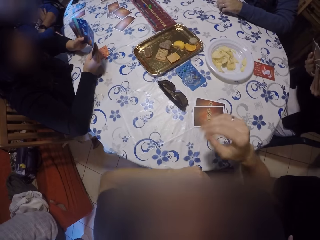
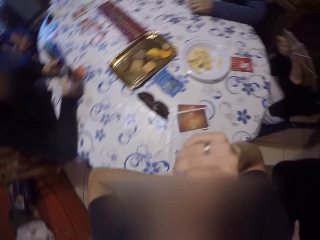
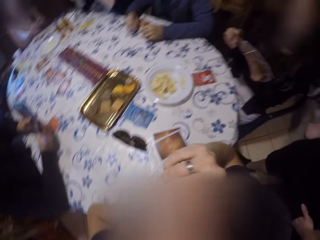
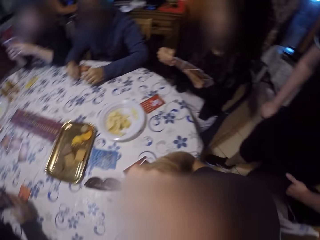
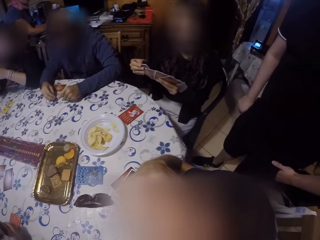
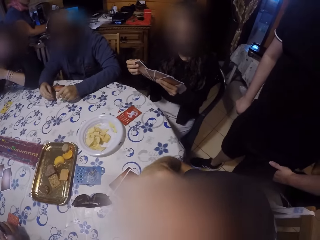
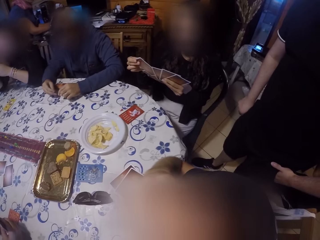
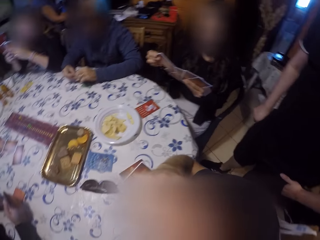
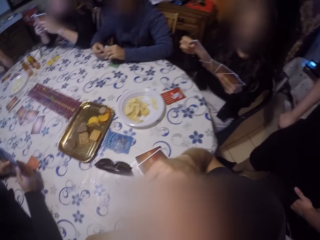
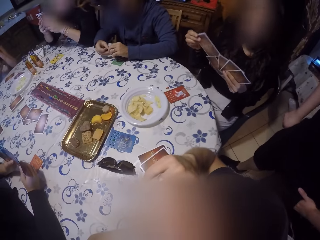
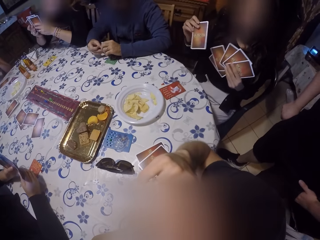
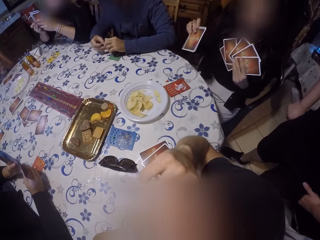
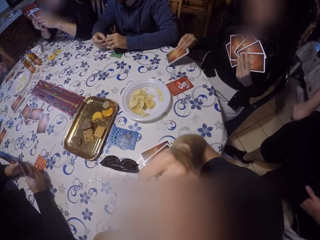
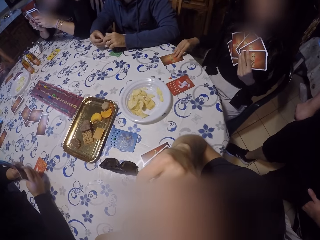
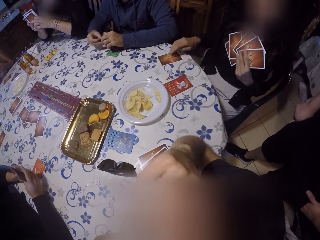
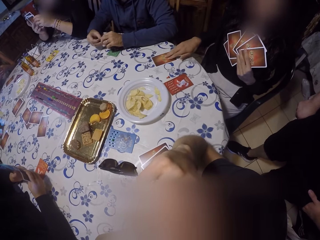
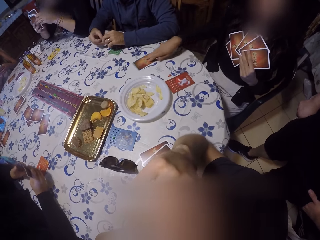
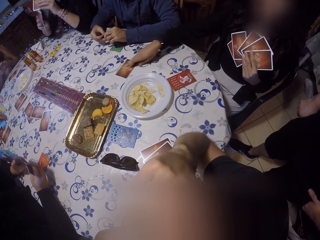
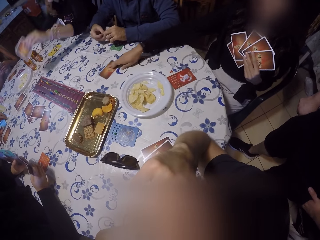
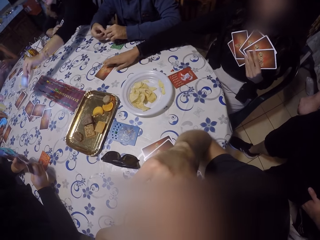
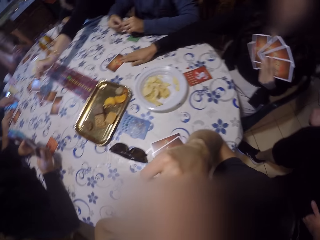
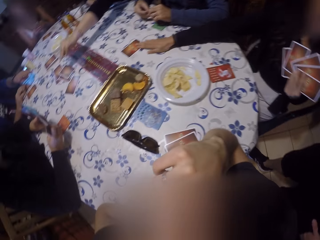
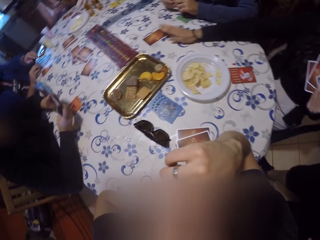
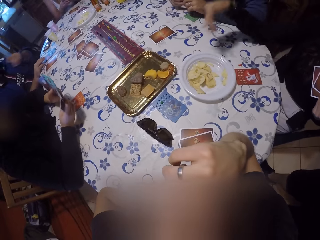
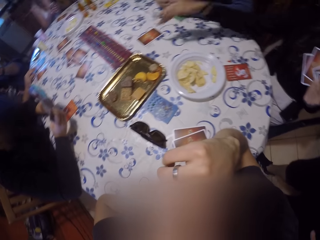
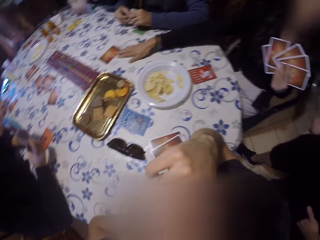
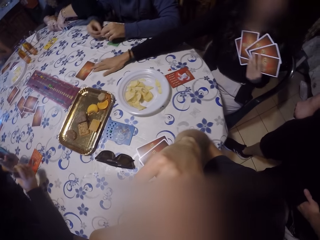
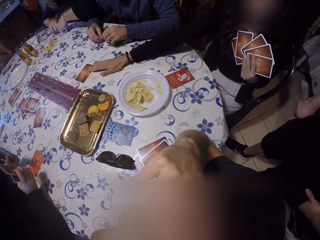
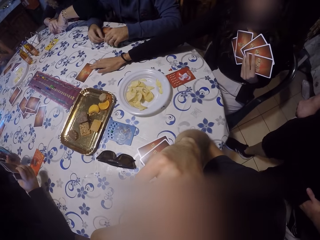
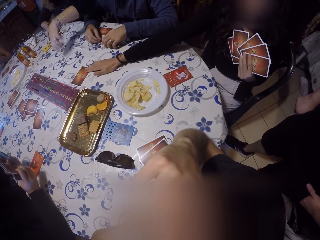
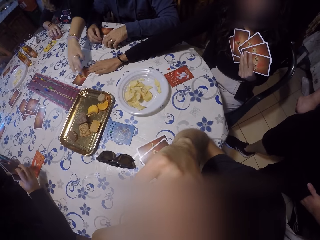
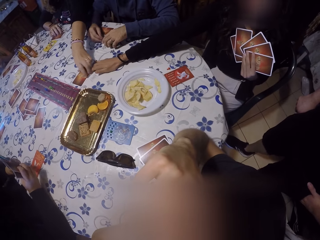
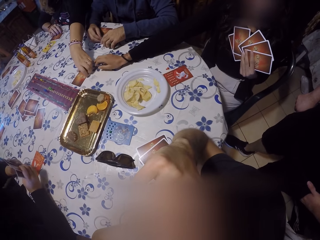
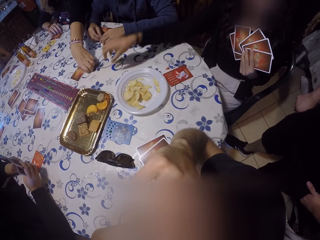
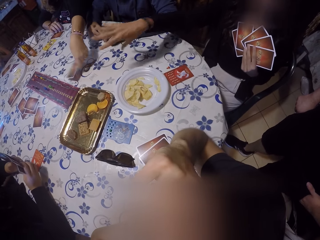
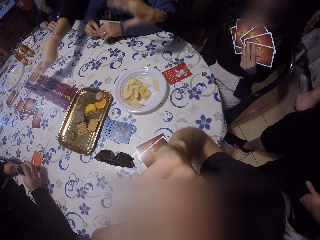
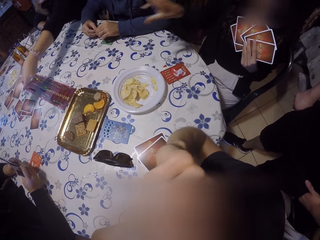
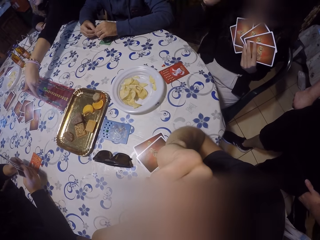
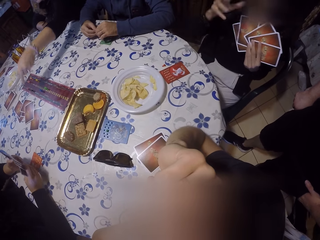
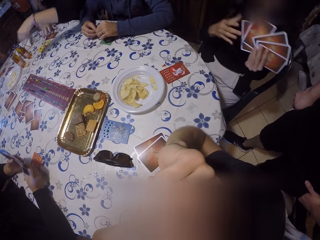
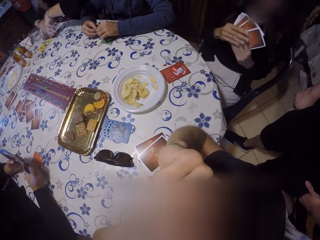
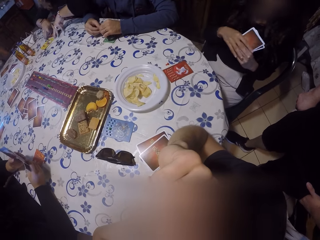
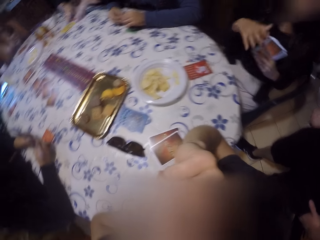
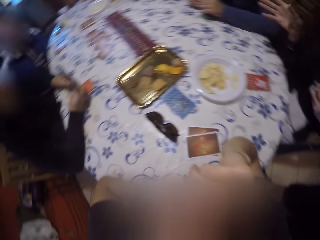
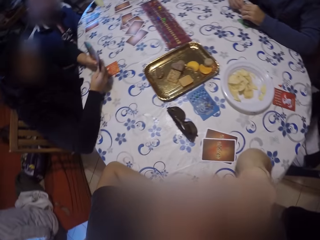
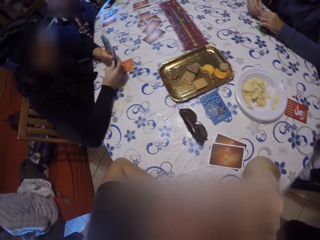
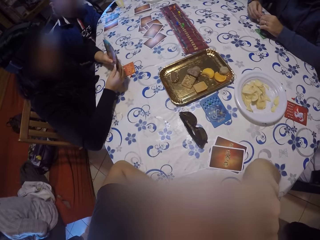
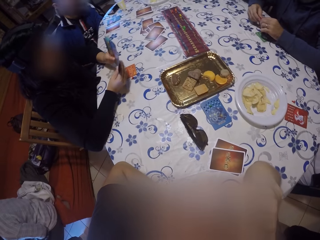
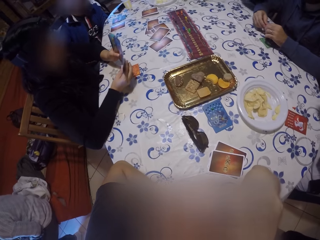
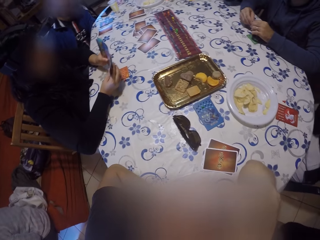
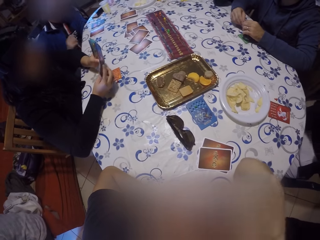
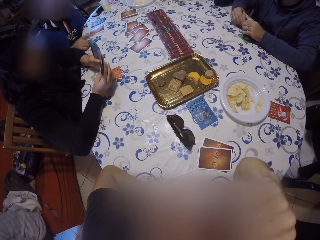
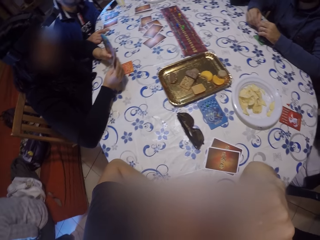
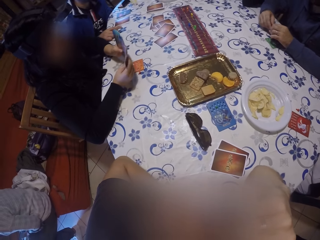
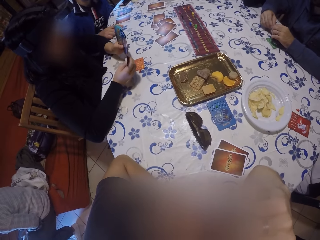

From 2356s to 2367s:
A woman picks out a card with her right hand from the spread-out cards in her left hand. The woman places the card on the table with her right hand. The woman pushes the card to the center of the table with her right hand. A person picks a card on the table. The woman interacts with a man. The woman sways a hand. The woman folds the cards in her left hand with her right hand. The camera wearer looks around. Another person shuffles cards in hand.

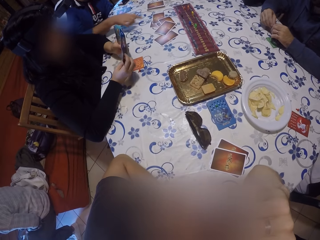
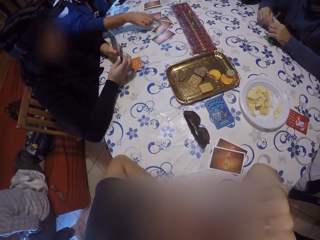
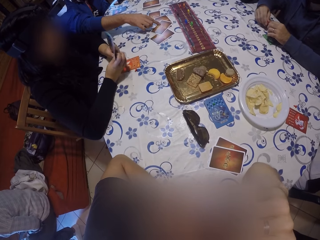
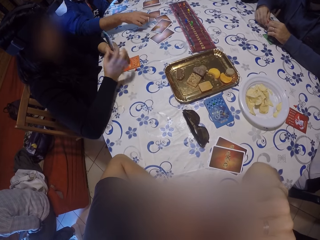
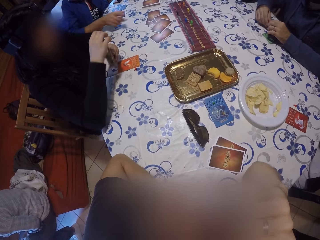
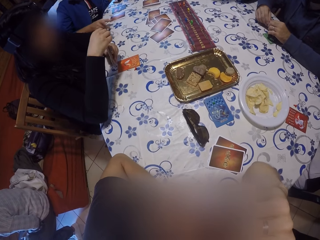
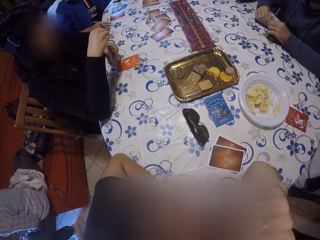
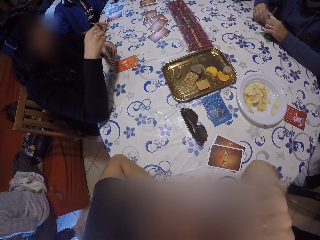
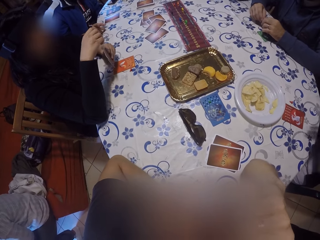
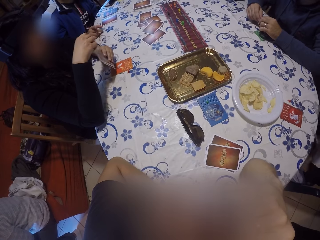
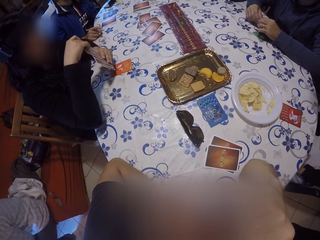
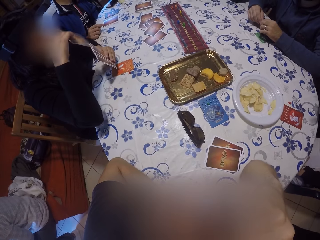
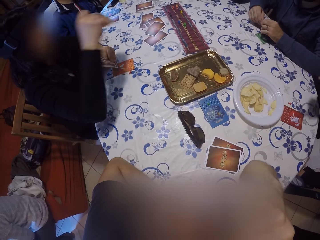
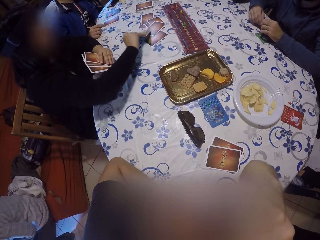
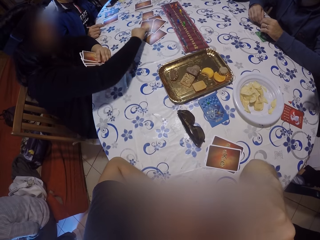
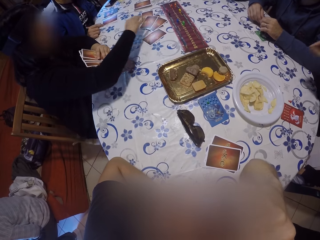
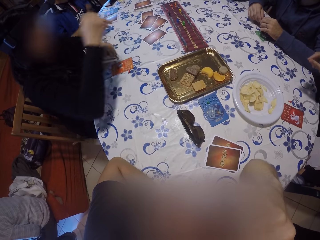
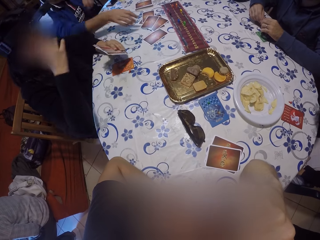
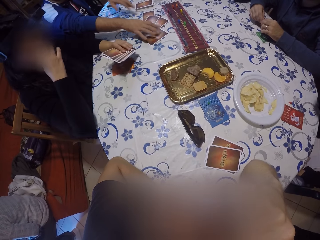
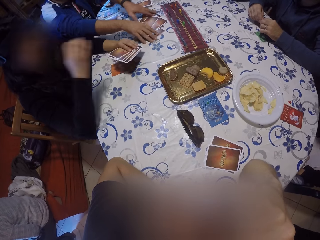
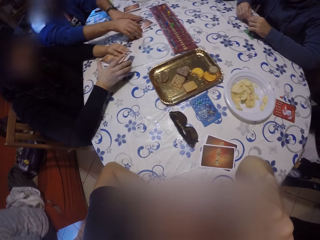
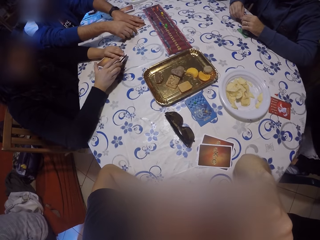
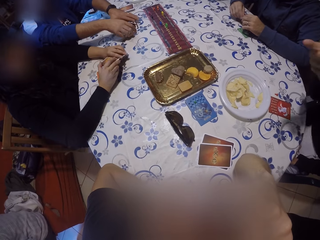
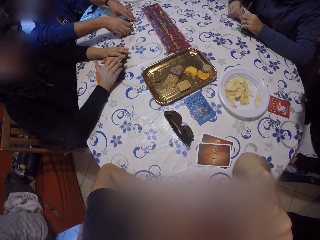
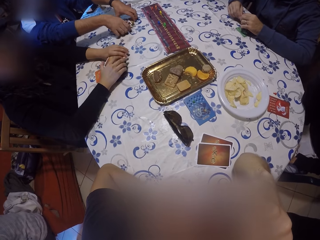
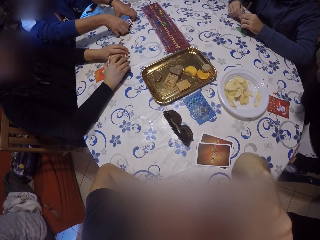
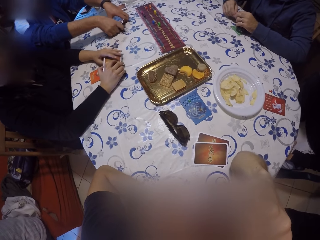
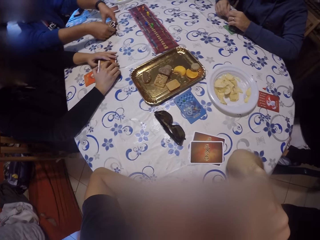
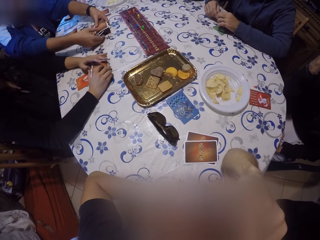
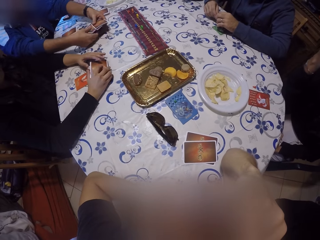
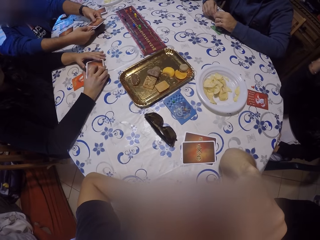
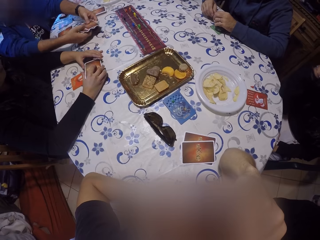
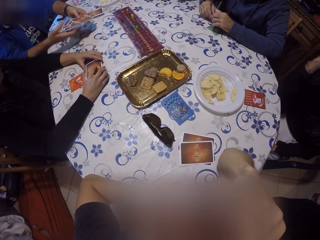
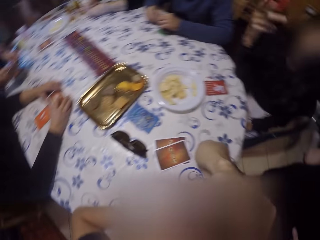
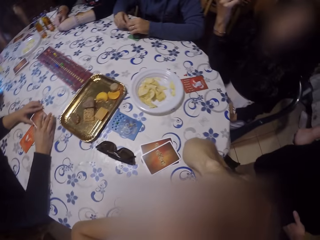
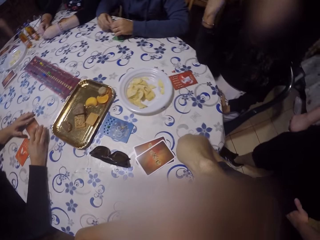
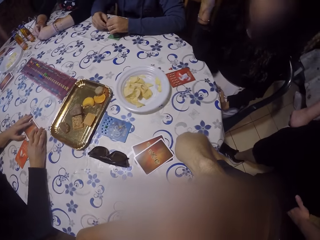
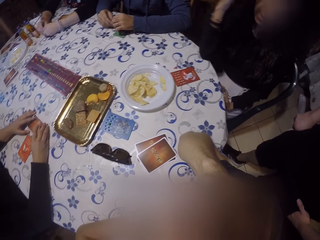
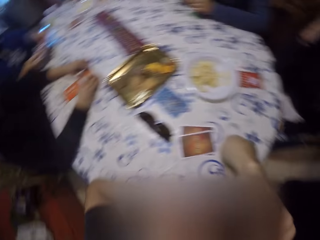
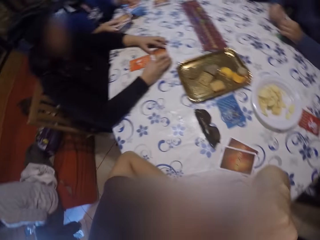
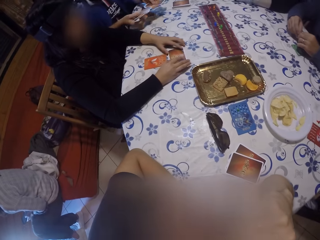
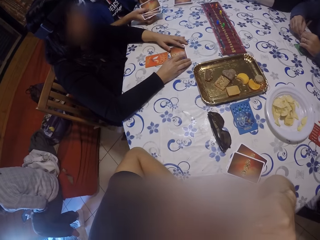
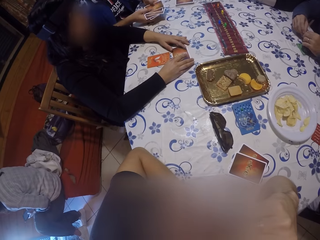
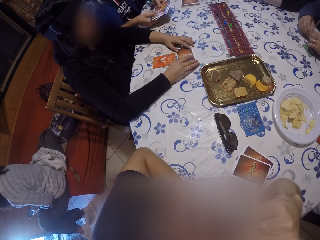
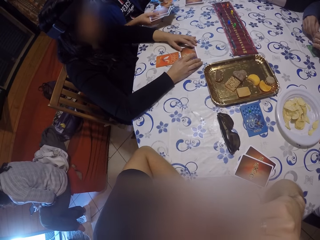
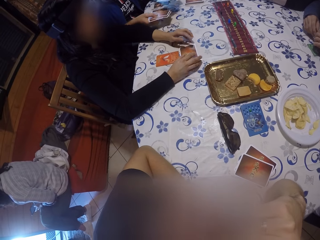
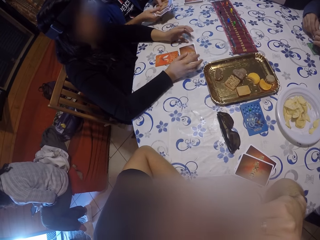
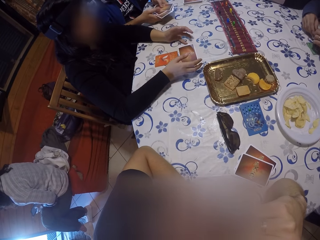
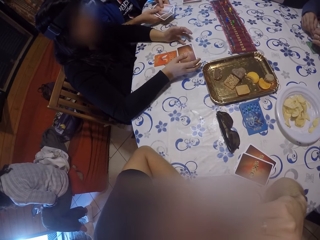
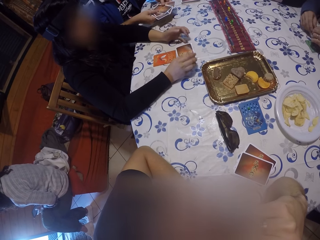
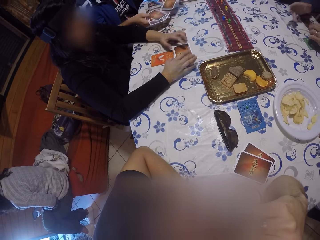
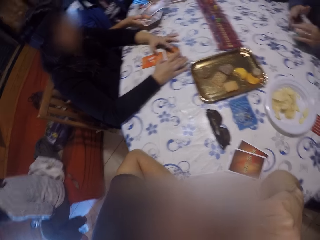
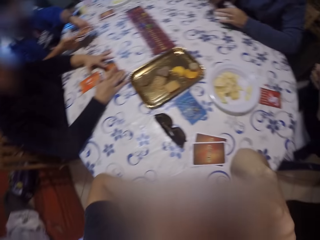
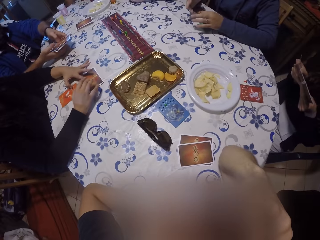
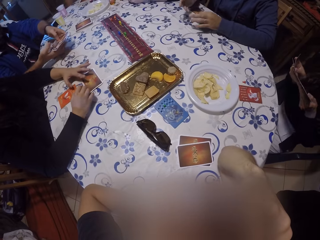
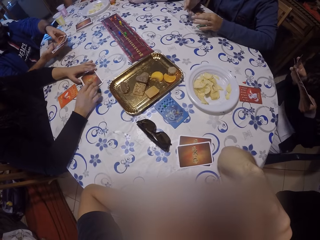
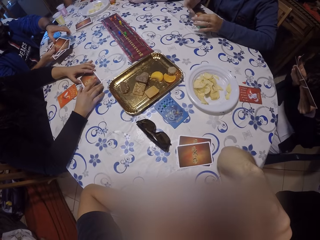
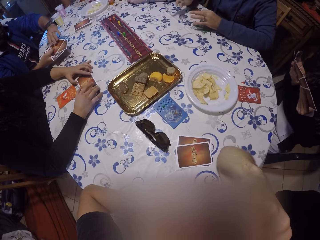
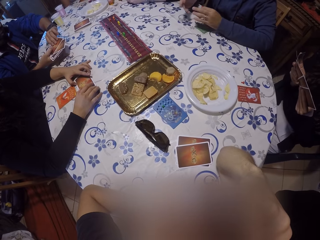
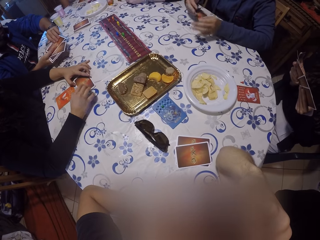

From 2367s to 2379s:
A man touches the card on the table with his right hand. A woman picks a card from the pile of cards with her right hand. The man points at a card on the table. The woman places the card on the table with her right hand. The woman touches her face with her right hand. The man packs the cards at the center of the table with both hands. The man picks up cards on the table. The woman places the pile of cards on the table with both hands. The man shuffles the cards with both hands and arranges the cards in hand. The woman shifts the pile of cards on the table with both hands. Another woman spreads out the cards in both hands. The other woman sways her hands. The man picks a card from the cards from his right hand with his left hand.
